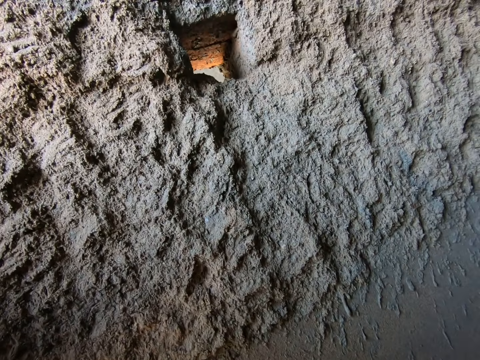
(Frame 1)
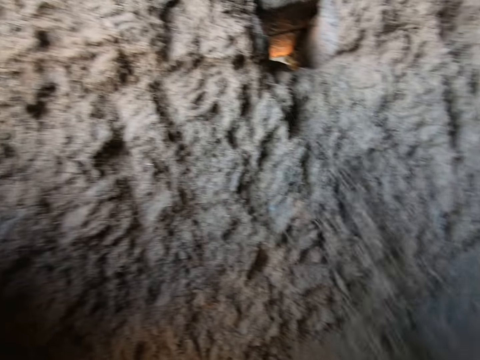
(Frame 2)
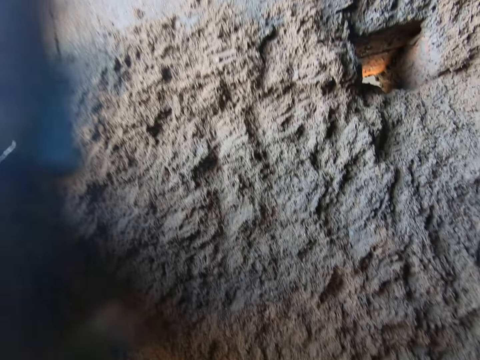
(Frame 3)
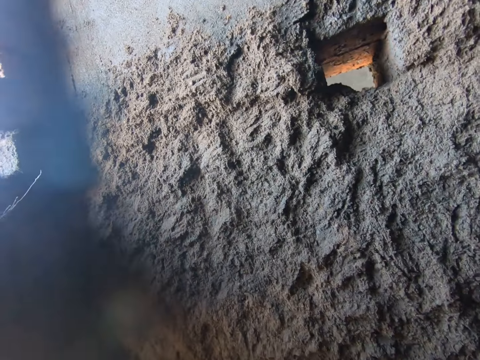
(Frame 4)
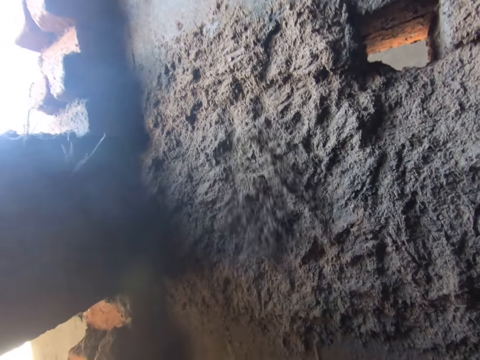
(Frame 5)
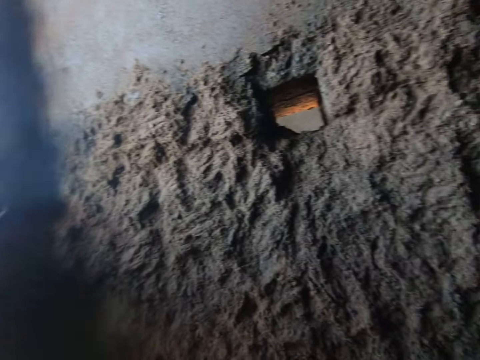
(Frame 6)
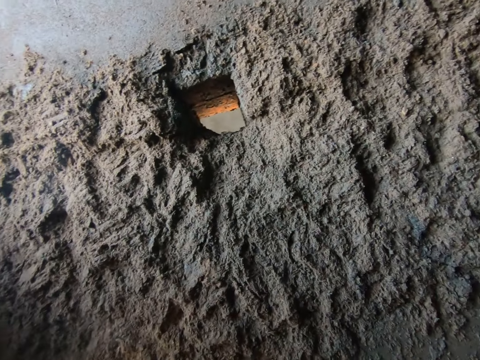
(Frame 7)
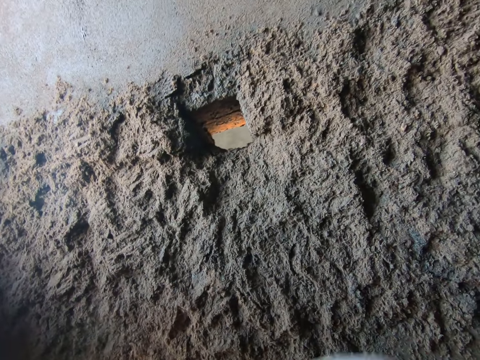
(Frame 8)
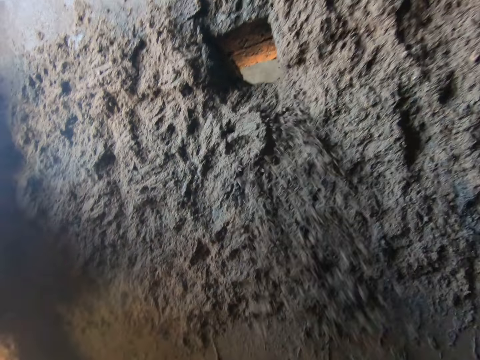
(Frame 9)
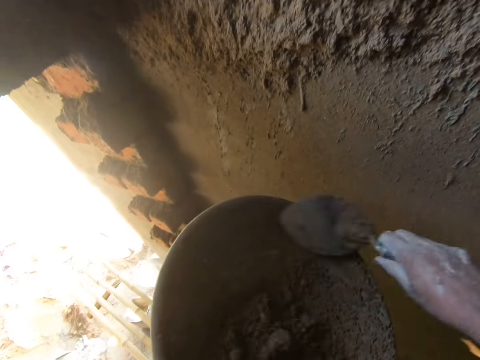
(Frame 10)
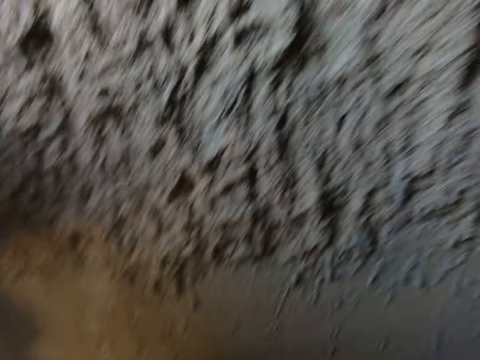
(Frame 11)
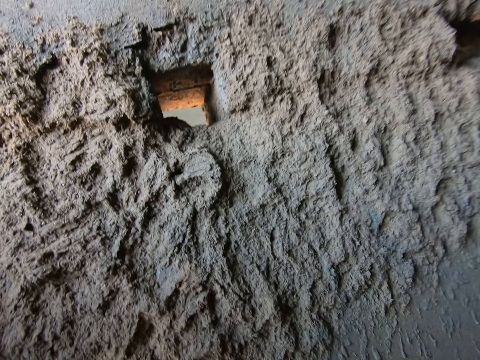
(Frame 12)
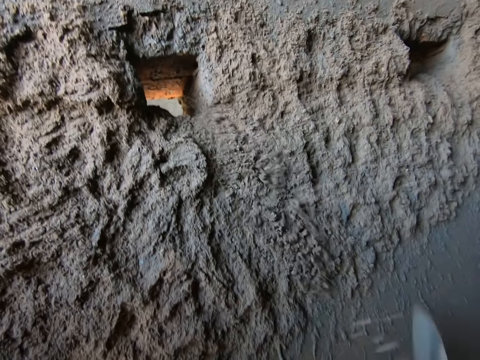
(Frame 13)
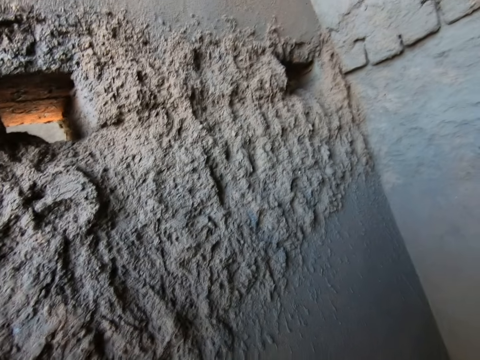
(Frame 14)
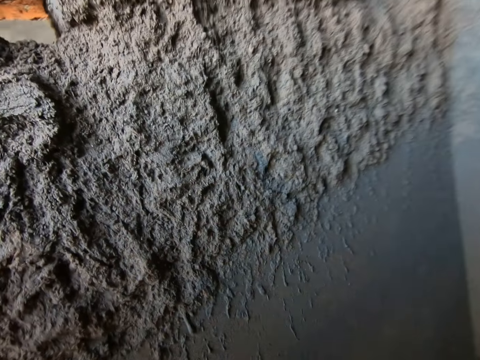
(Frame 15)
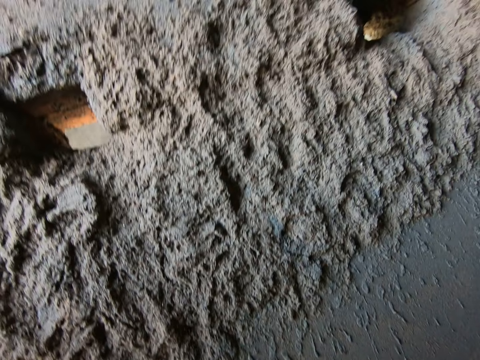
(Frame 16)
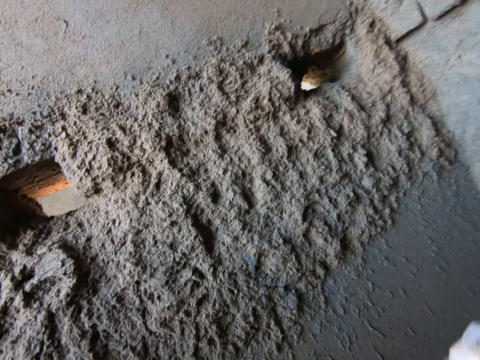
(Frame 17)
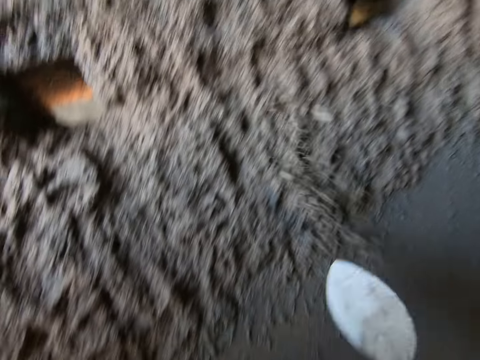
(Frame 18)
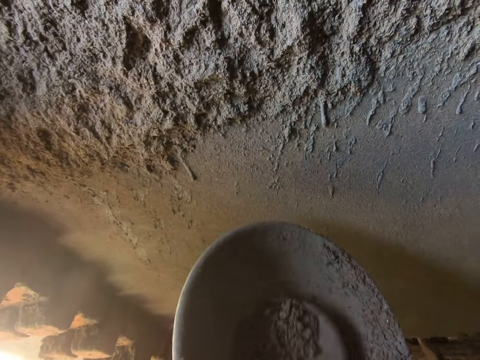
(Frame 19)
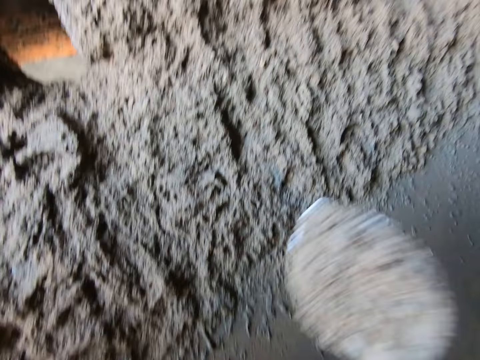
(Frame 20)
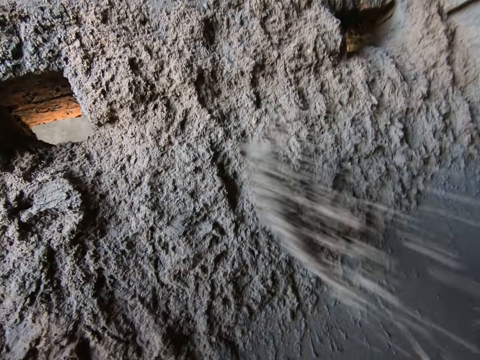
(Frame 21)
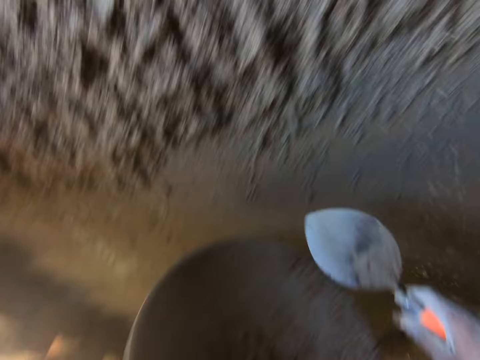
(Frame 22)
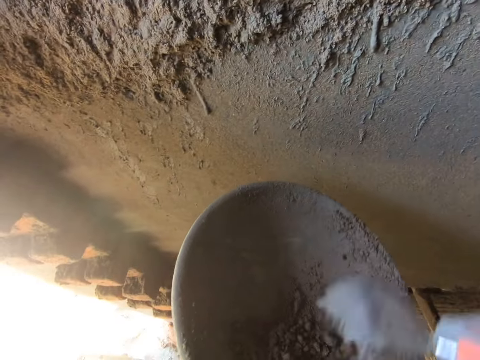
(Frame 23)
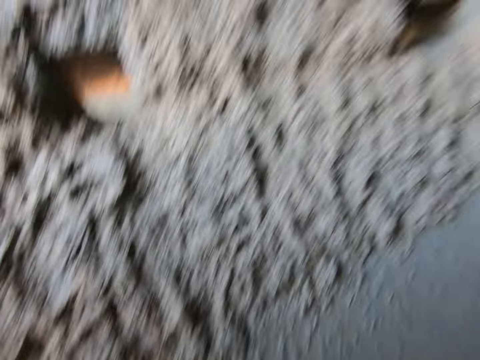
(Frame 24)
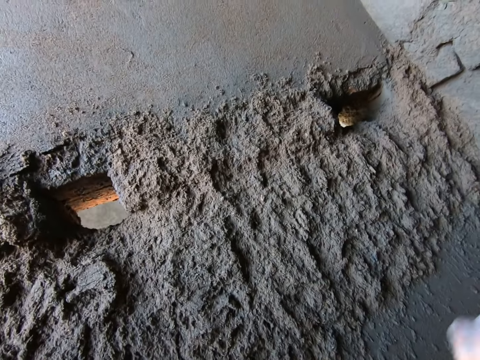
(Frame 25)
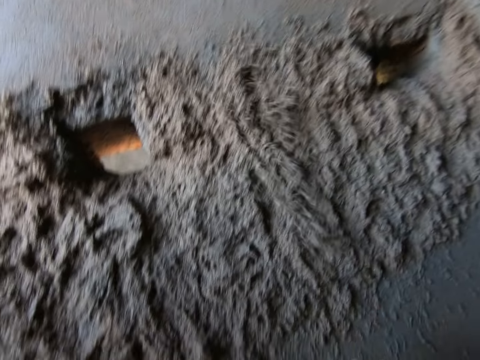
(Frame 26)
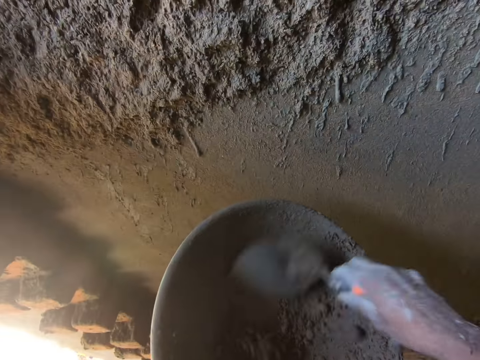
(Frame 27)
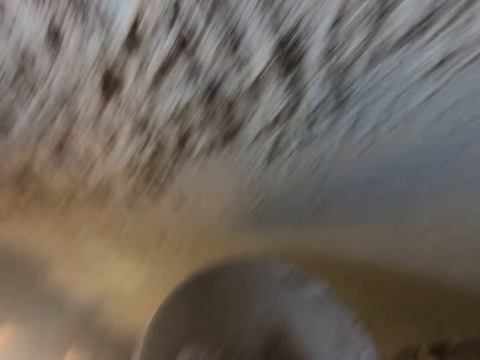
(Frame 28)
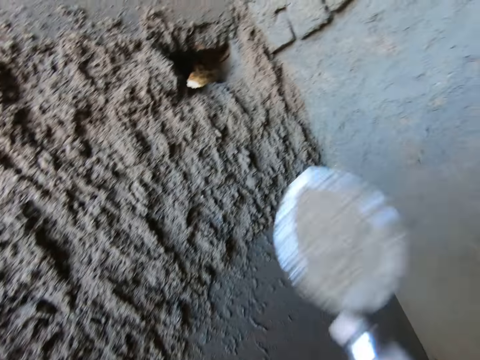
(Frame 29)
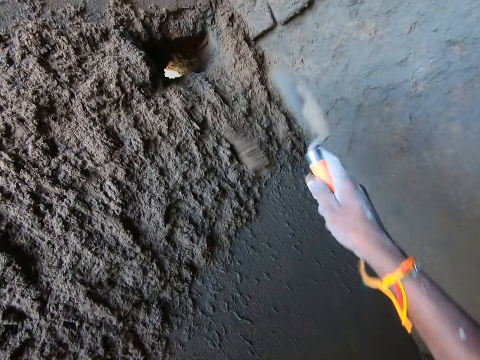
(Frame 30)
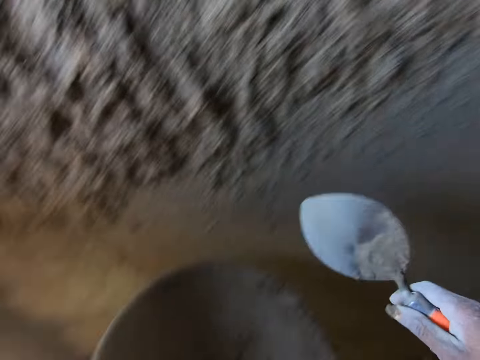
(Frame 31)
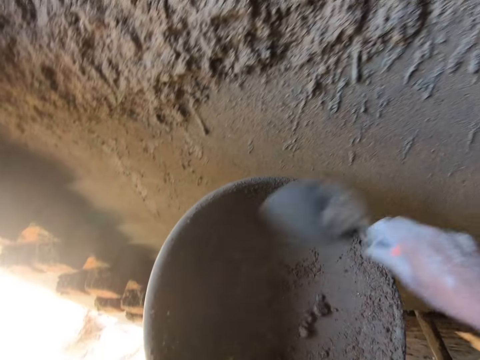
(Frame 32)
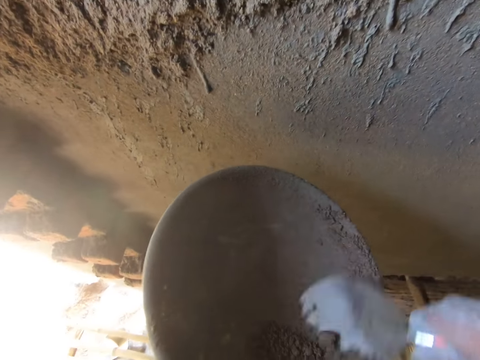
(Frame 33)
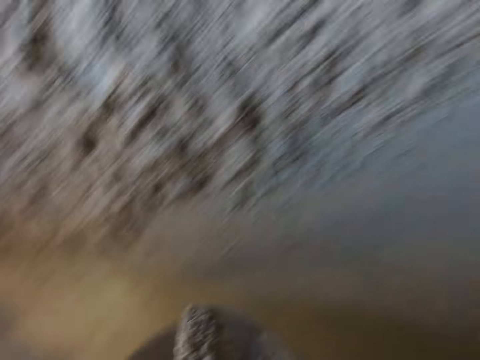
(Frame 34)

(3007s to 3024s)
The camera wearer throws the cement mixture or clay on the wall. He scoops the cement mixture. He throws the cement mixture on the wall. He scoops the cement mixture. He throws the cement mixture on the wall. He fetches some clay with the trowel in his right hand from the pan in his left hand. He throws the clay on the trowel in his right hand on the wall. He scoops the cement mixture. He throws the cement mixture on the wall. He fetches some clay with the trowel in his right hand from the pan in his left hand. He throws the clay on the trowel in his right hand on the wall. He fetches some clay with the trowel in his right hand from the pan in his left hand. He throws the clay on the trowel in his right hand on the wall. He fetches some clay with the trowel in his right hand from the pan in his left hand. He throws the clay on the trowel in his right hand on the wall. He fetches some clay with the trowel in his right hand from the pan in his left hand.

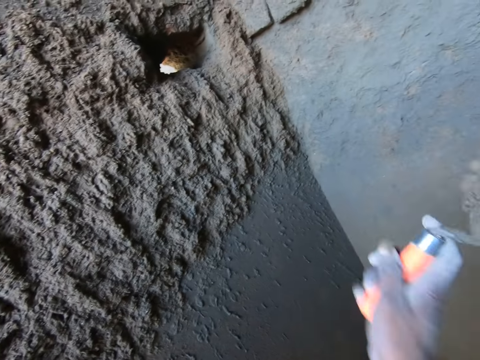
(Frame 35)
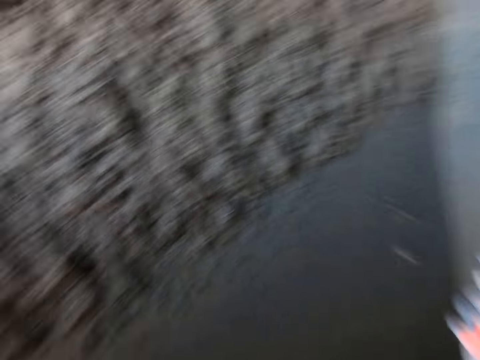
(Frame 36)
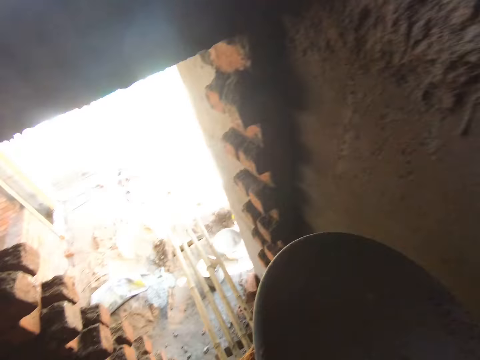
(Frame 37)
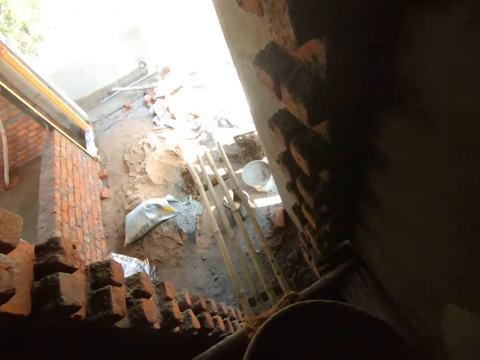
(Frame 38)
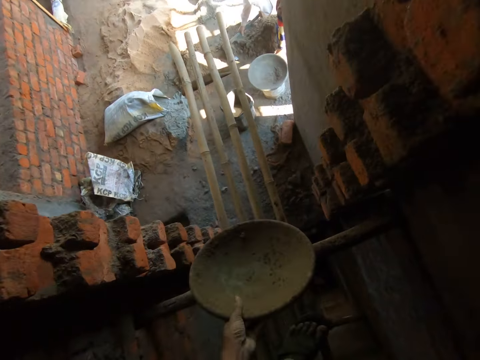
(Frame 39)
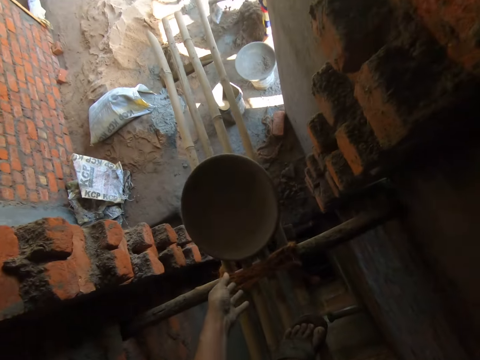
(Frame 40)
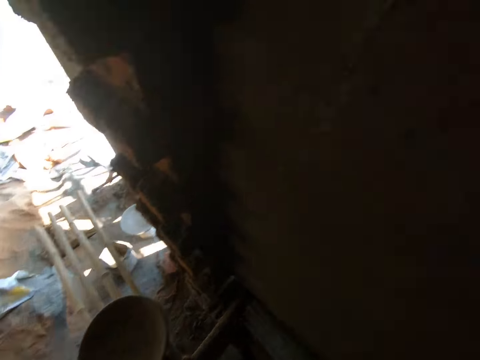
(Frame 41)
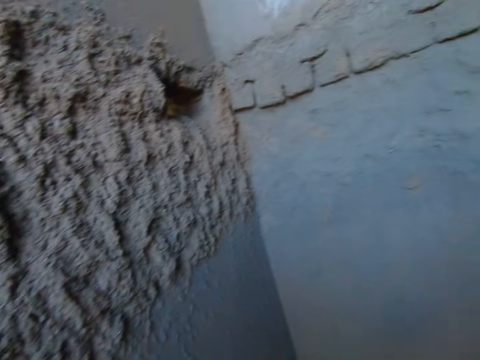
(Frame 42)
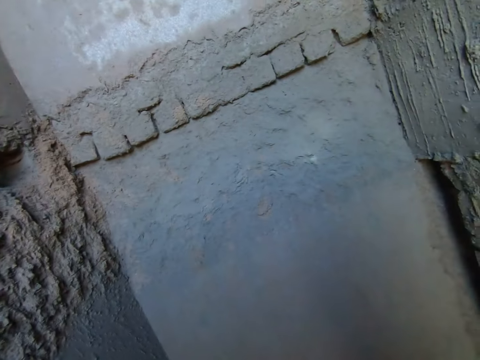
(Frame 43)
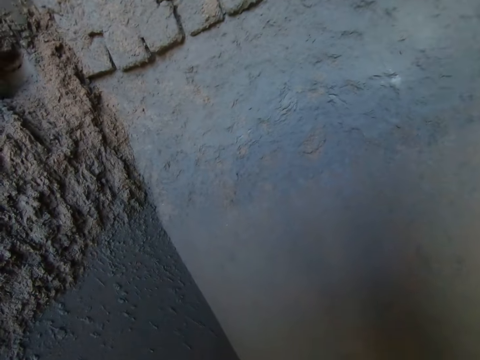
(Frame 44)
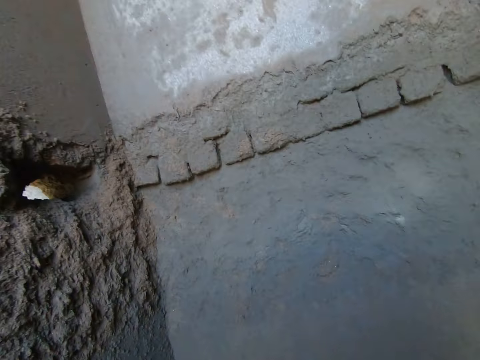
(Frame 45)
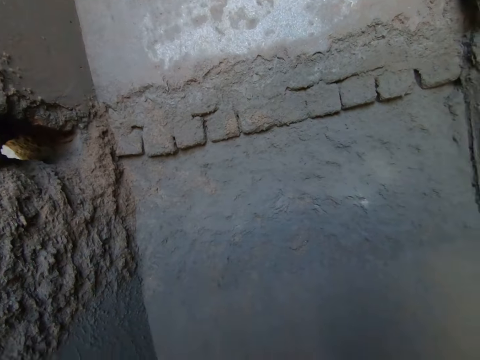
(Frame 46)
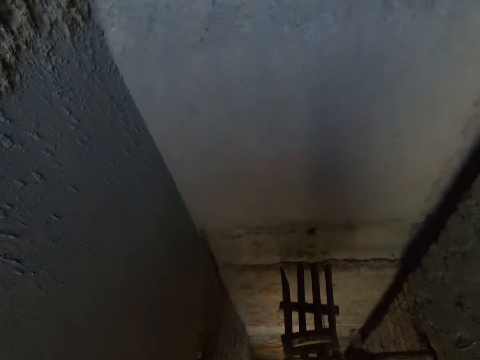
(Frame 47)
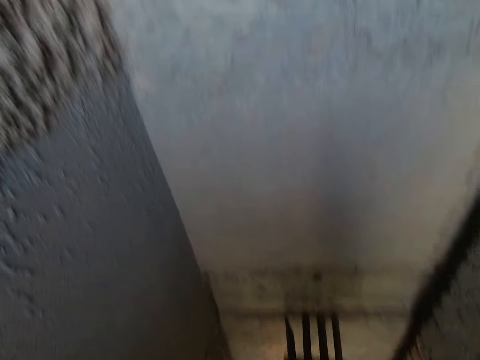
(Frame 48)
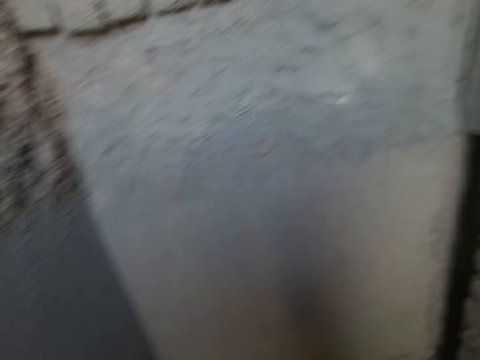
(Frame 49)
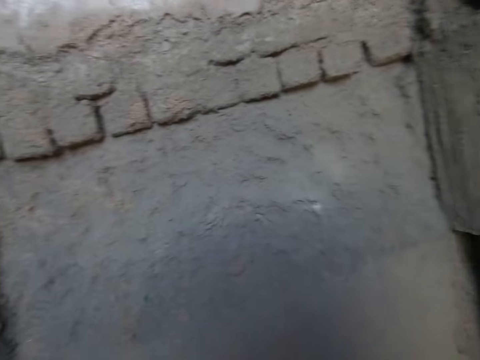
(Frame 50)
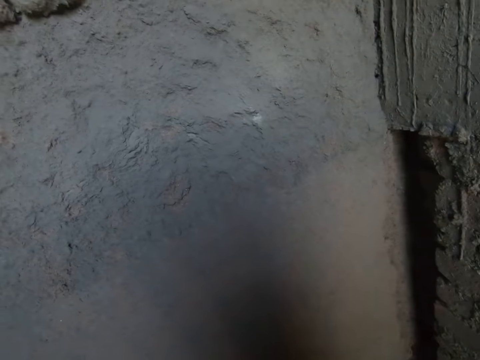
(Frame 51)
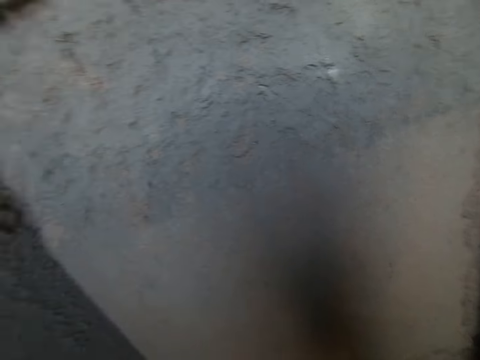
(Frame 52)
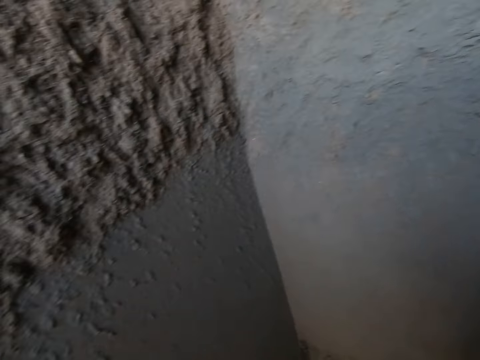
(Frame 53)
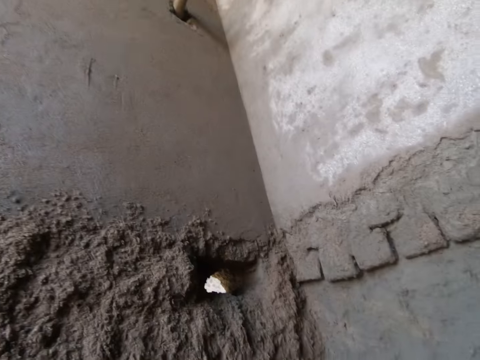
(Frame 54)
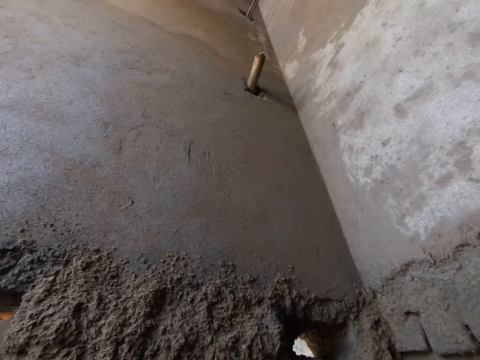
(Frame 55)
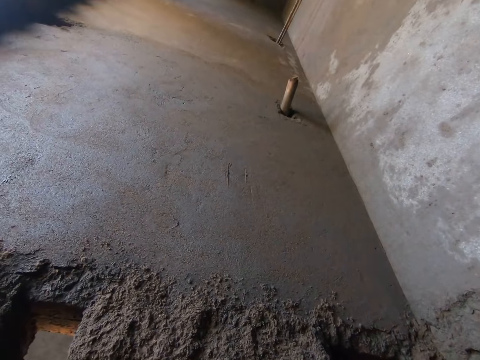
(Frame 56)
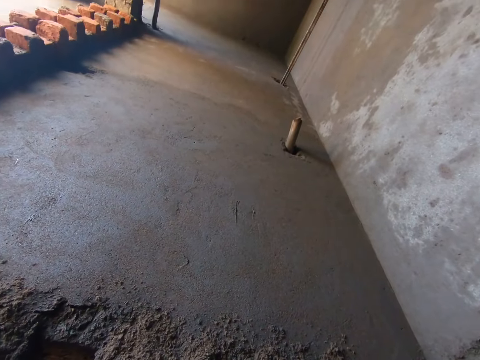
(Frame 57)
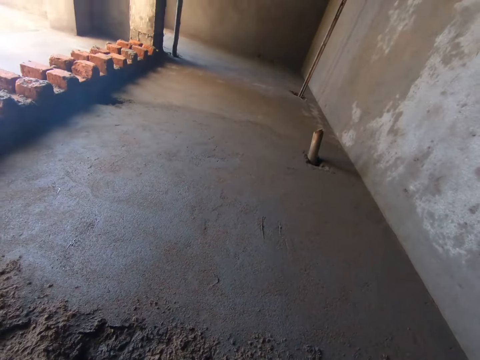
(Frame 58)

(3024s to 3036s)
The camera wearer throws the clay on the trowel in his right hand on the wall. He drops the pan or metallic basin in his left hand on a bamboo stand. He holds the metallic basin. He looks around.
